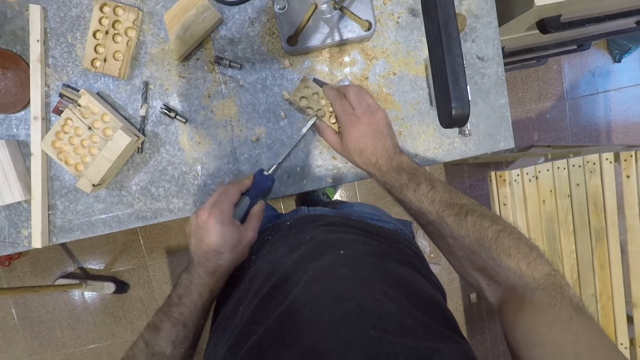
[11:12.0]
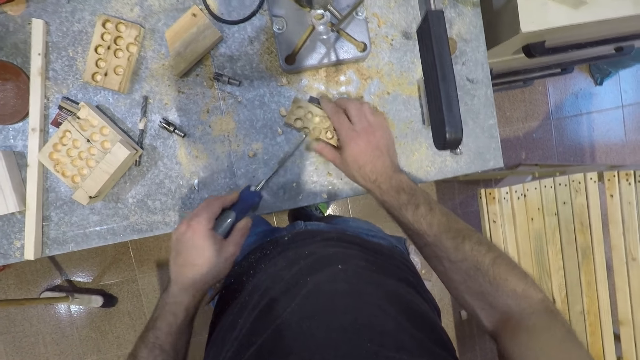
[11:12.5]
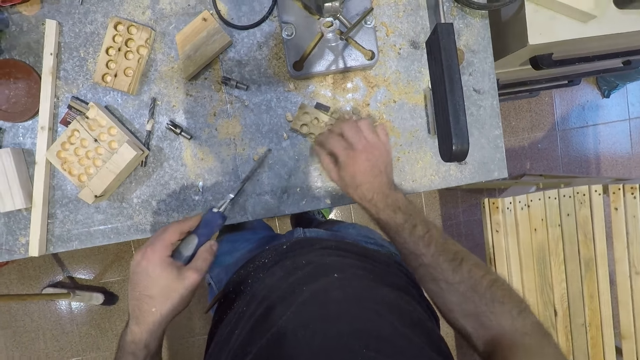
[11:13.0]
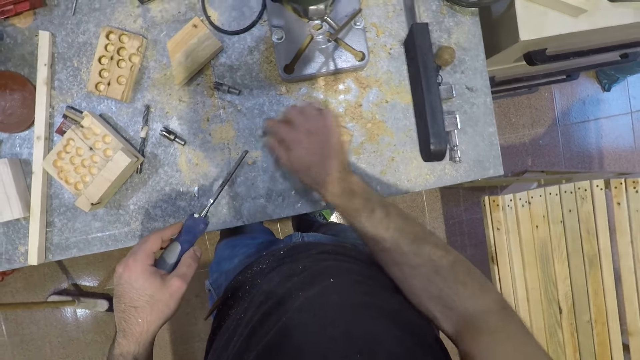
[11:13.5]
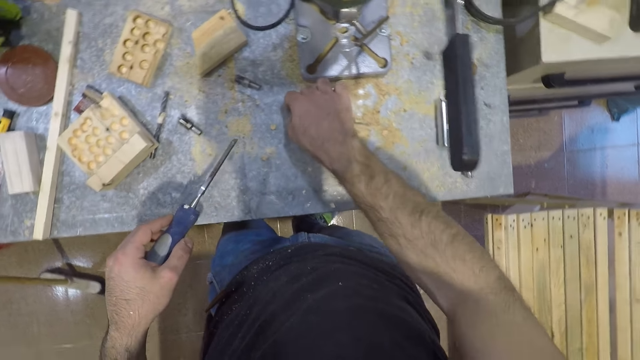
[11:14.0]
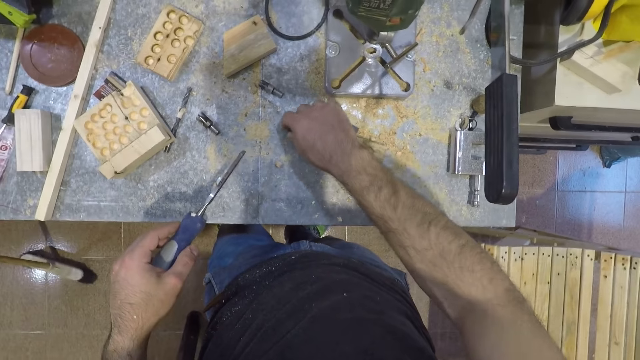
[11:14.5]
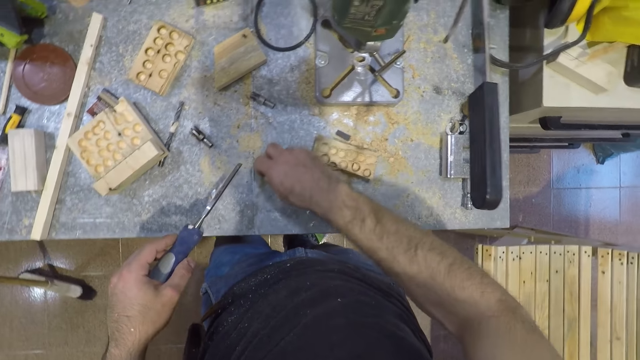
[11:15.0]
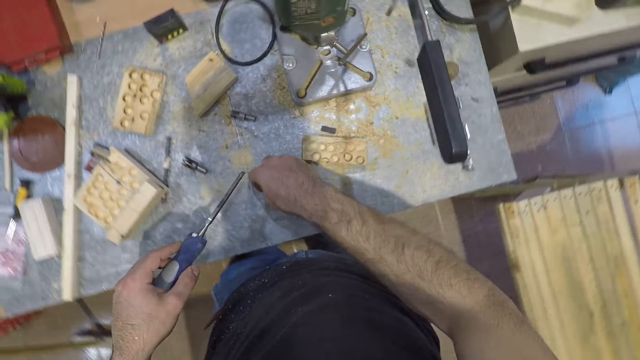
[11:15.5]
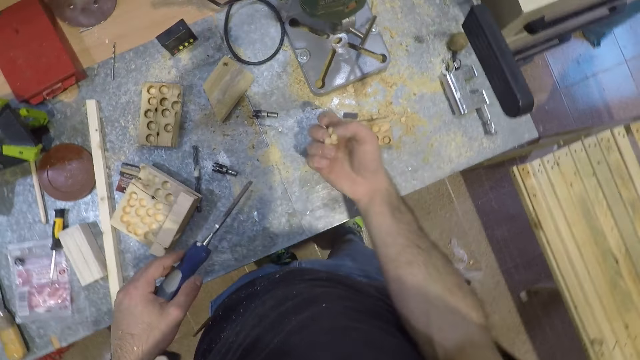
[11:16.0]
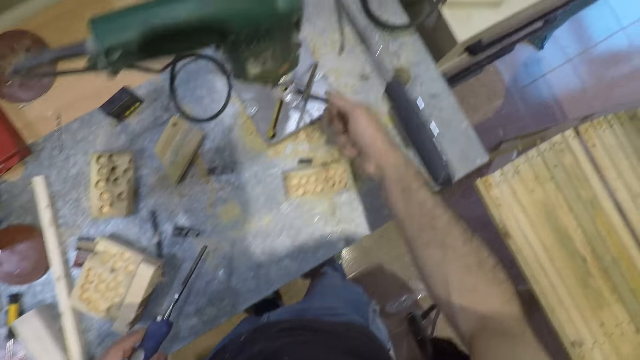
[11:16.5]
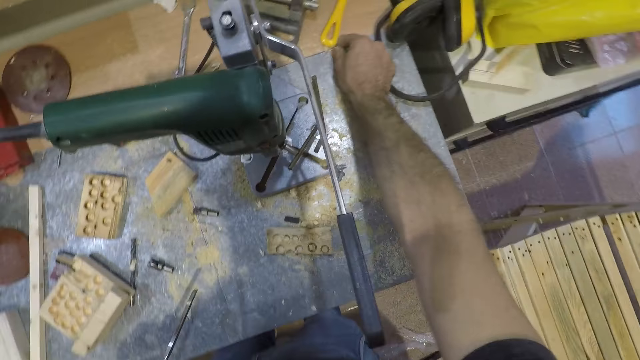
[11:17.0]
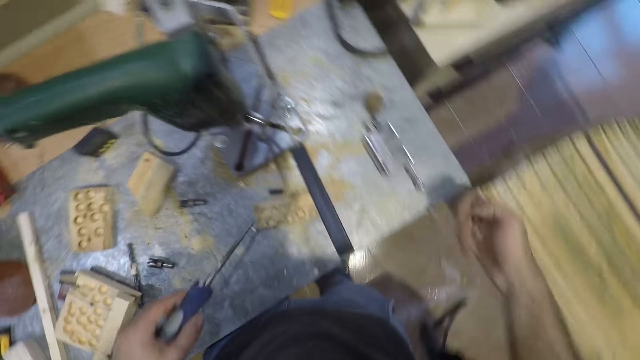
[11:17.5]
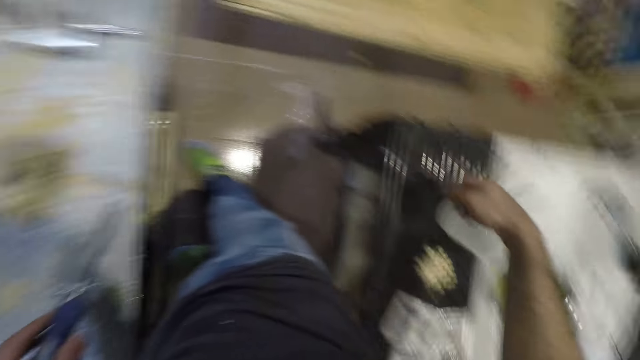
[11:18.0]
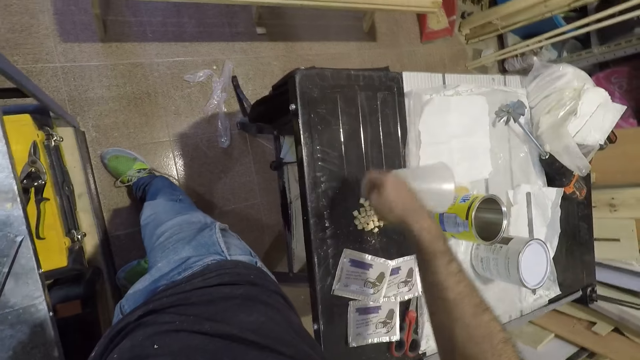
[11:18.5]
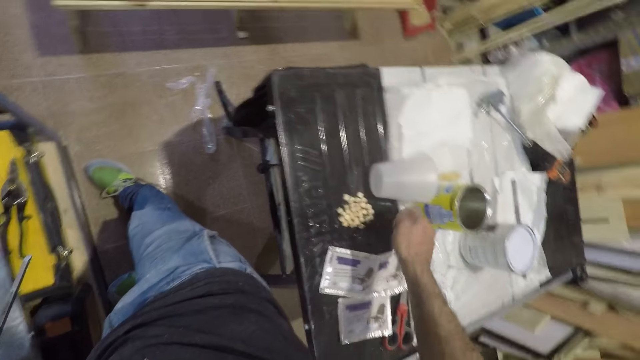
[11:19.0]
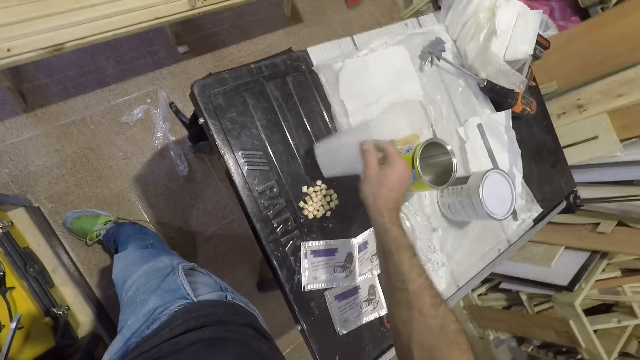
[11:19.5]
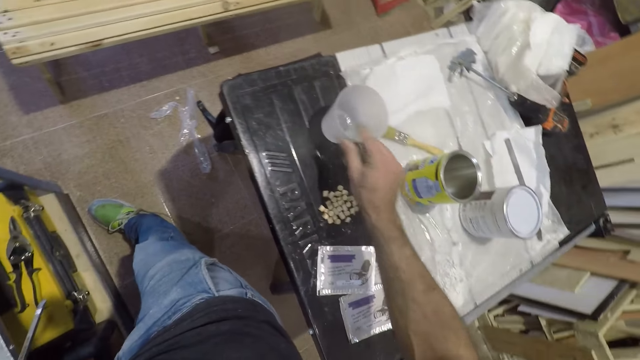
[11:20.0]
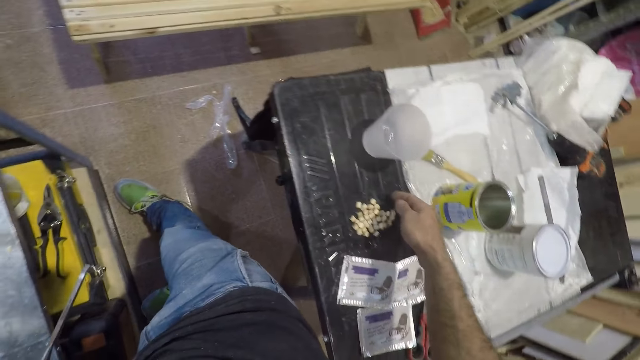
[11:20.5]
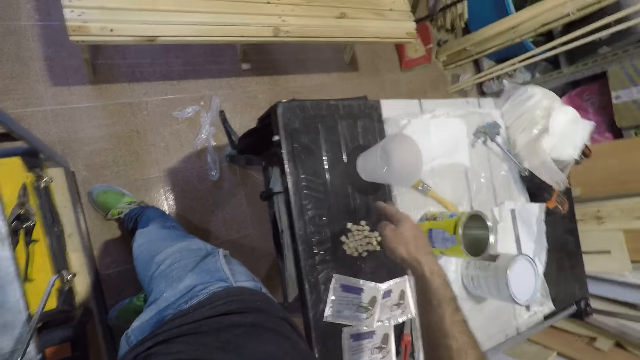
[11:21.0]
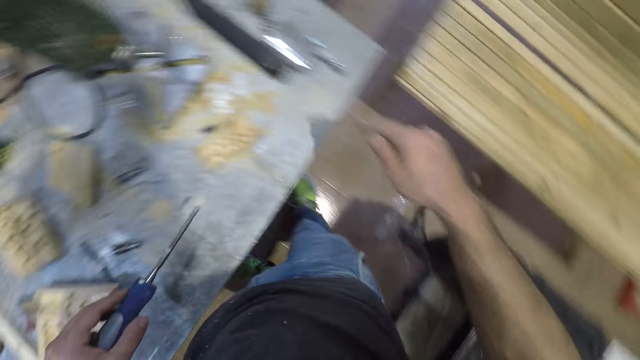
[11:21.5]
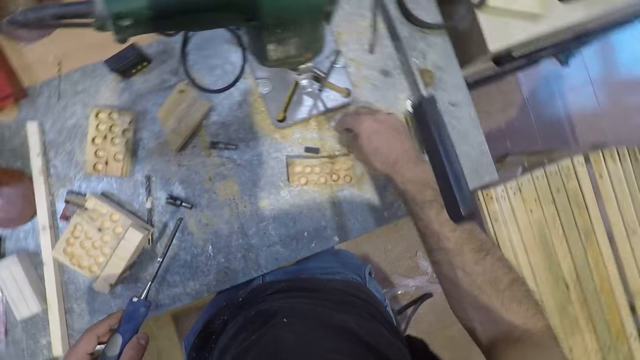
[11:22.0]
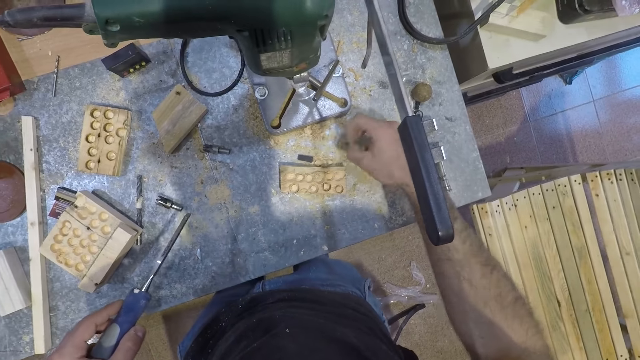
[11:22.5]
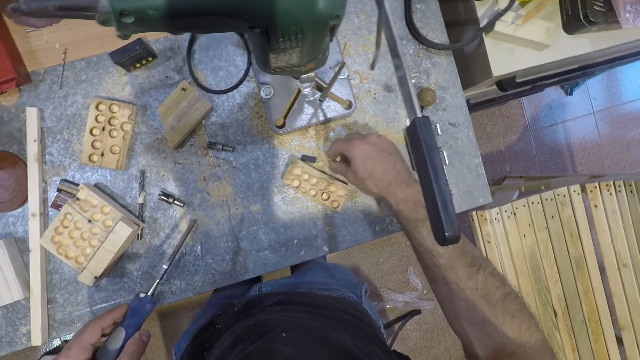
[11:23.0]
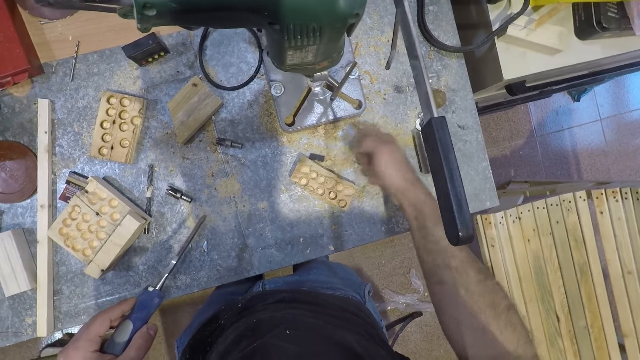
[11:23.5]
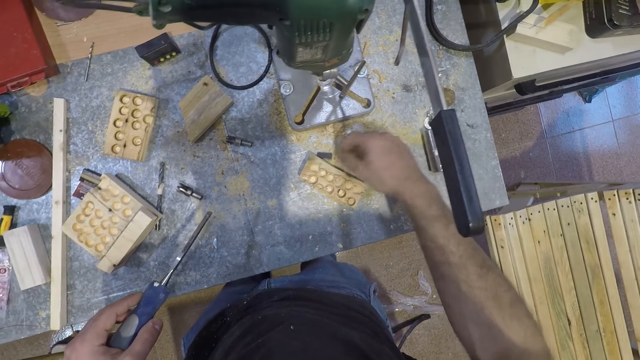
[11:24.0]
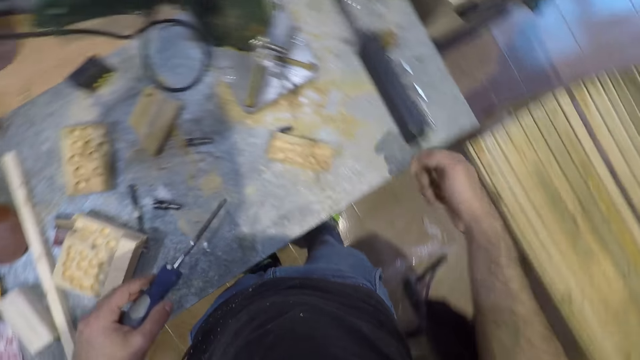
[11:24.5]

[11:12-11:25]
The camera wearer picks up the piece of wood. He picks up small circular pieces of wood from the table with his right hand. He places the wood on the table. He hits a cup or tumbler on another table with his right hand. He adjusts the cup with his right hand. He picks up the tumbler. He pours the circular pieces of wood in his right hand on the table. He picks up small circular pieces of wood from the first table with his right hand.

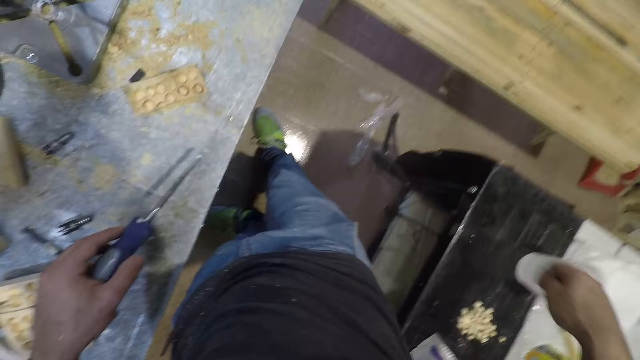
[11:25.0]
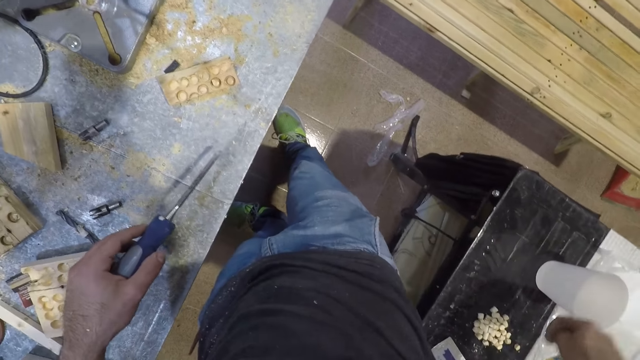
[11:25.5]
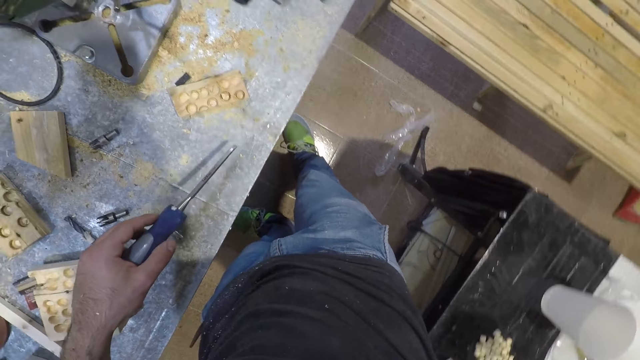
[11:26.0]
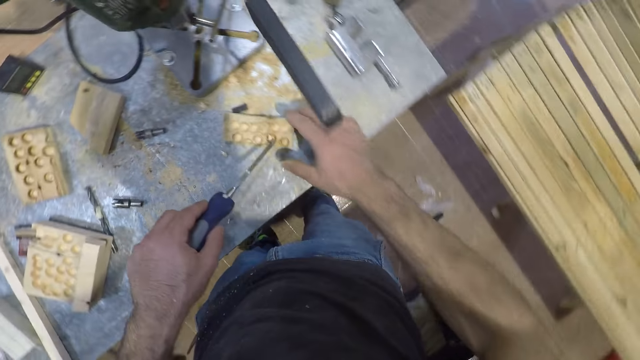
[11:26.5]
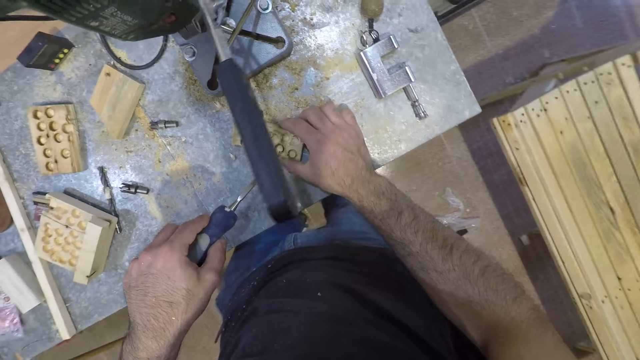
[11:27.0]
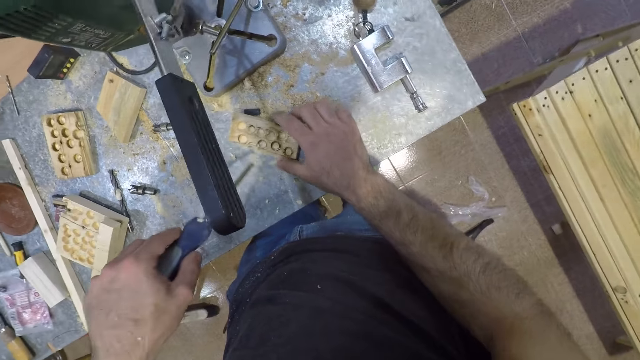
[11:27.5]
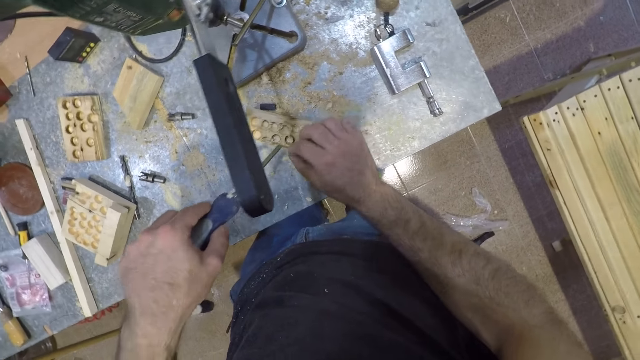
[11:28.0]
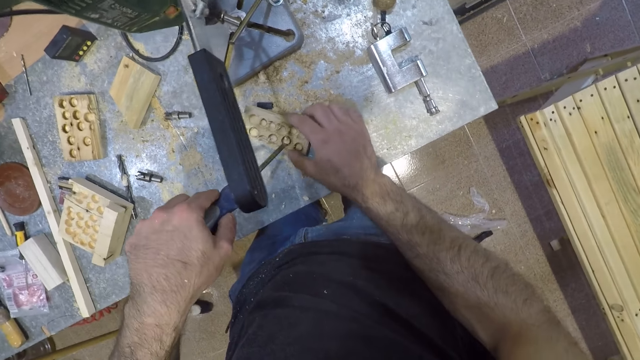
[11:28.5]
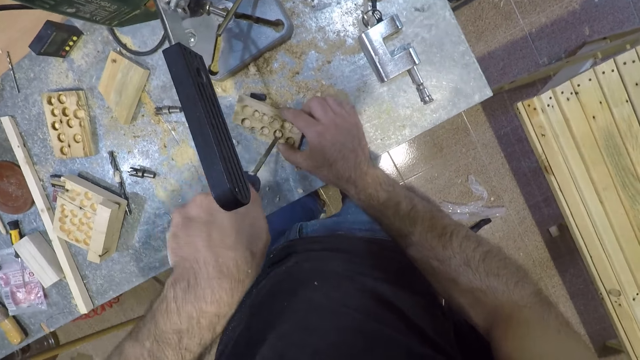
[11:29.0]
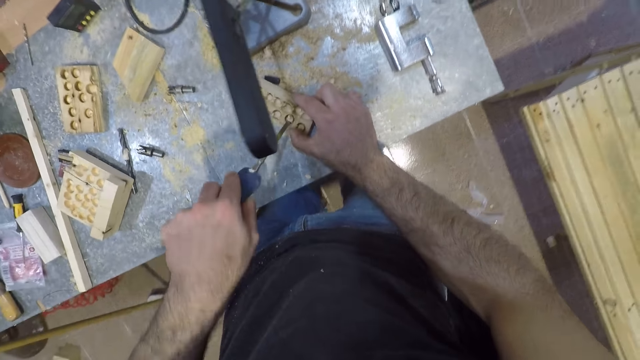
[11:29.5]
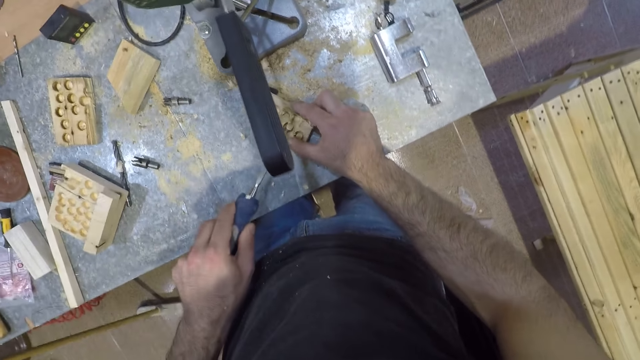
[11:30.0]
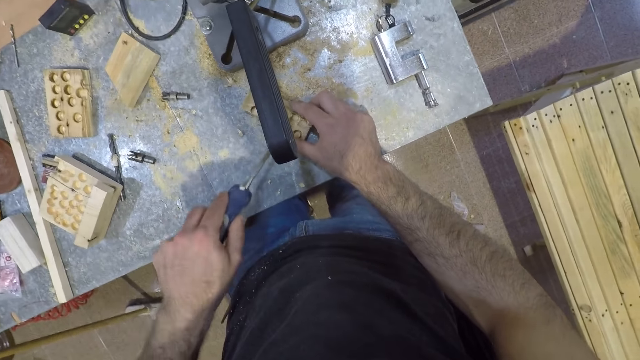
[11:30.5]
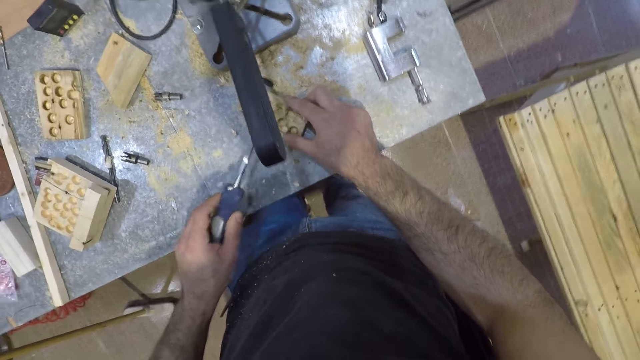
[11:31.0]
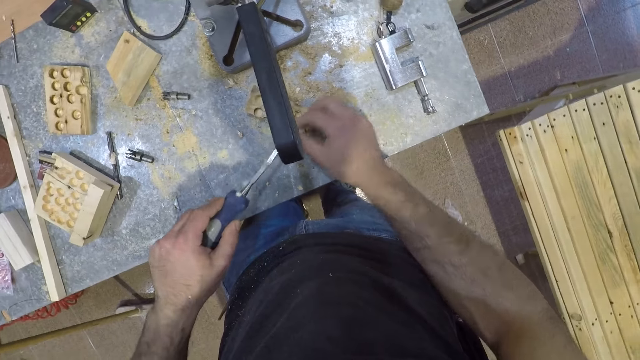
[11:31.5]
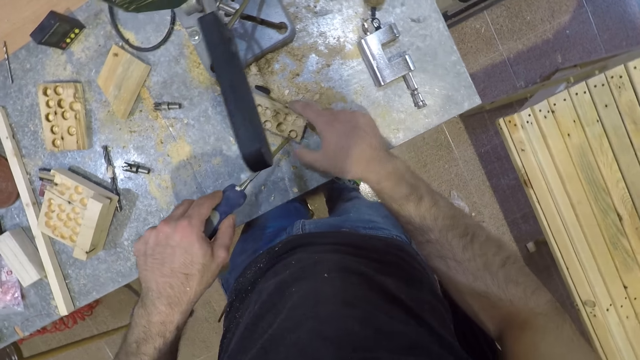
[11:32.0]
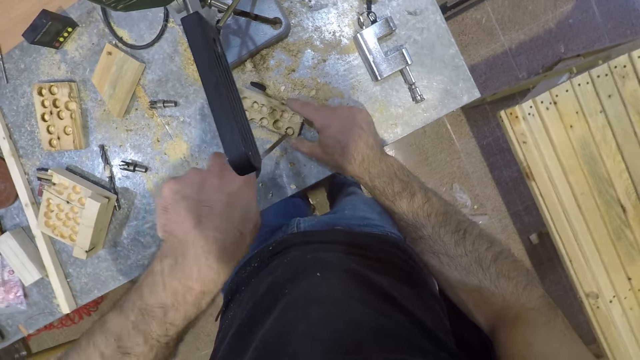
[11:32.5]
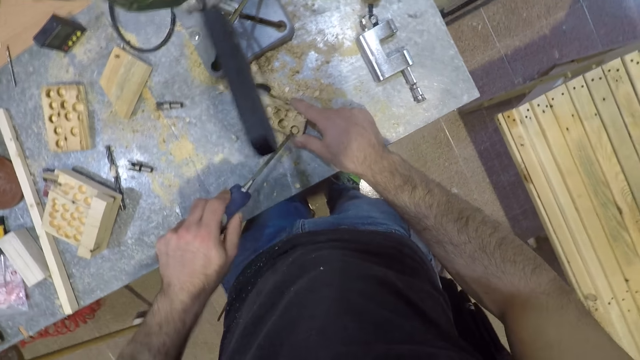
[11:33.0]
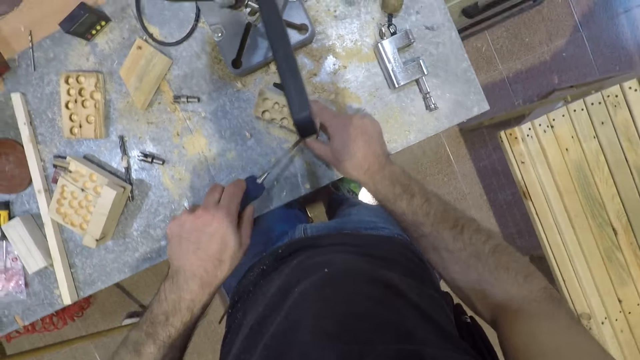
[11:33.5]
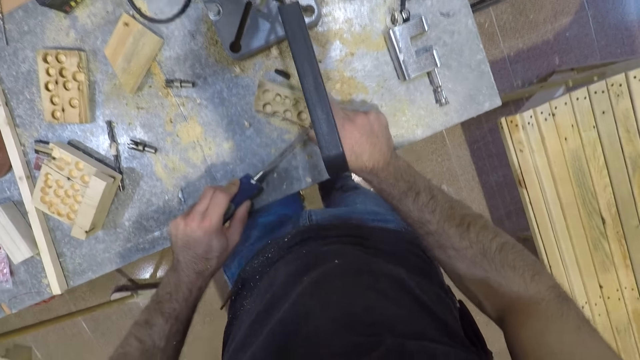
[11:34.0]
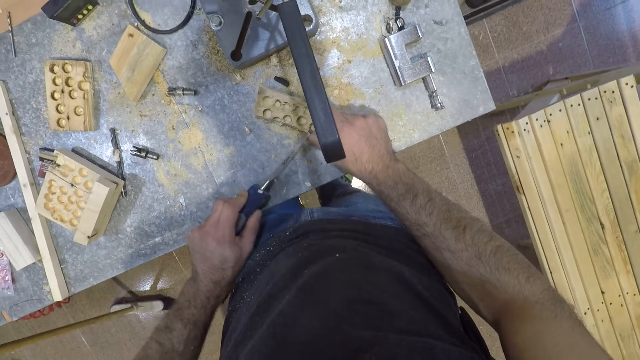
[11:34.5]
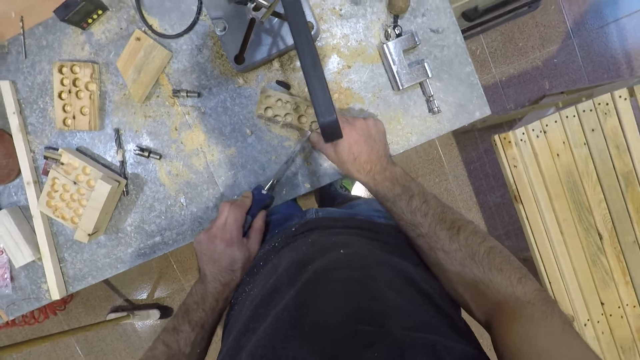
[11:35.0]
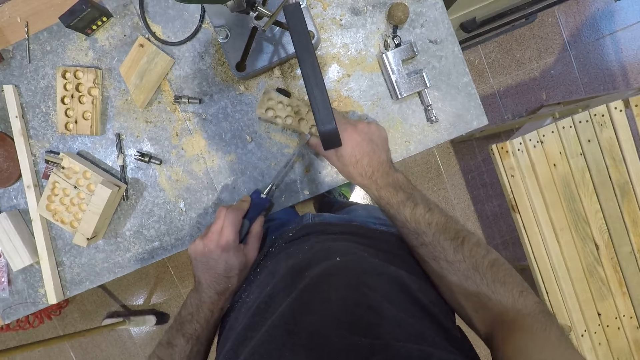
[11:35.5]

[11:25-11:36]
The camera wearer pours the circular pieces of wood in his right hand on the second table. He cuts the wood with the chisel. He works on the piece of wood with the screwdriver in his left hand and his right hand. He picks up the piece of wood. He cuts the wood with the chisel.
